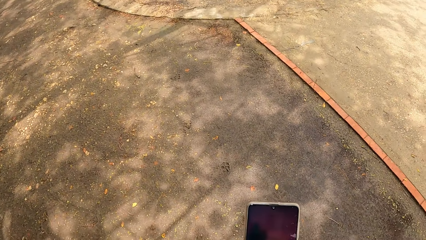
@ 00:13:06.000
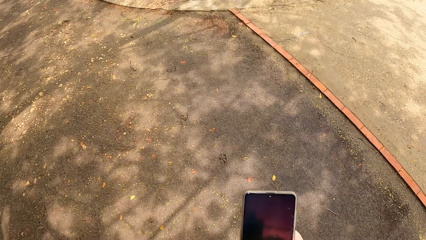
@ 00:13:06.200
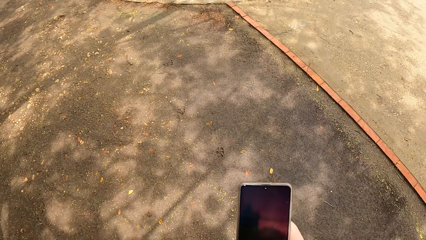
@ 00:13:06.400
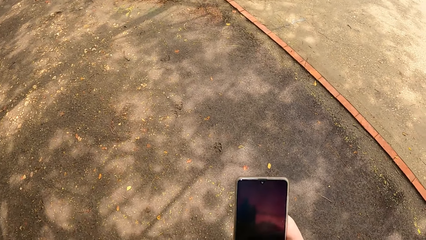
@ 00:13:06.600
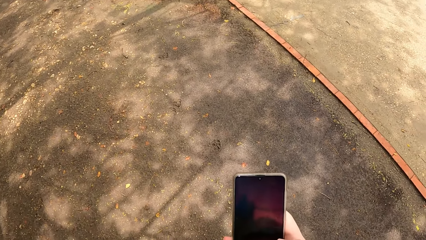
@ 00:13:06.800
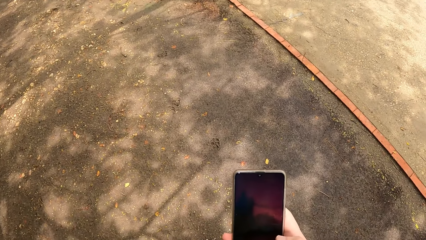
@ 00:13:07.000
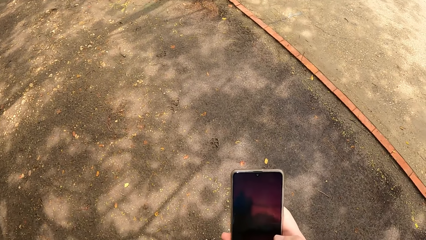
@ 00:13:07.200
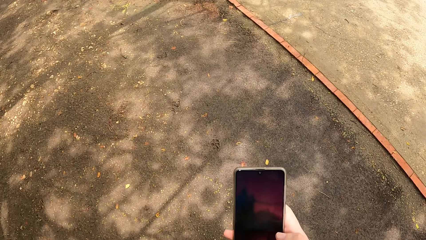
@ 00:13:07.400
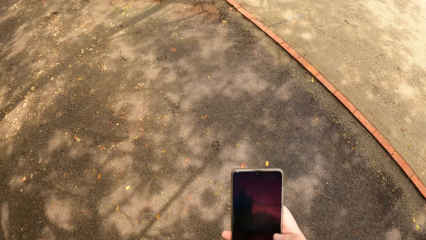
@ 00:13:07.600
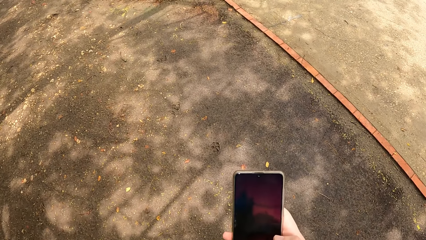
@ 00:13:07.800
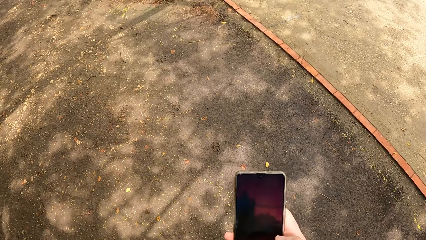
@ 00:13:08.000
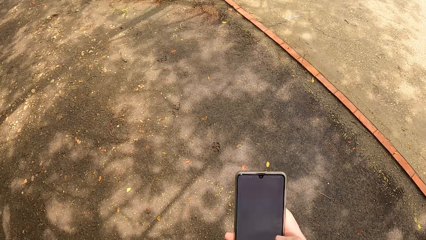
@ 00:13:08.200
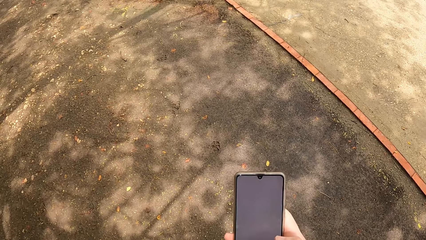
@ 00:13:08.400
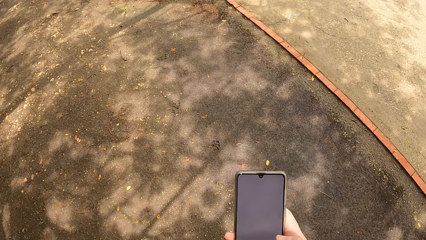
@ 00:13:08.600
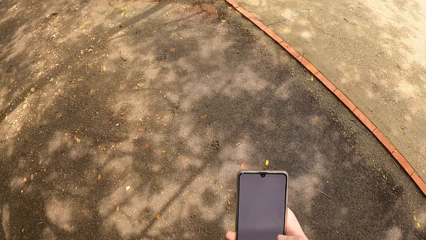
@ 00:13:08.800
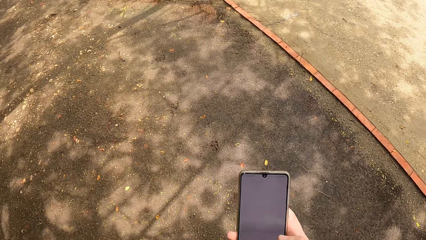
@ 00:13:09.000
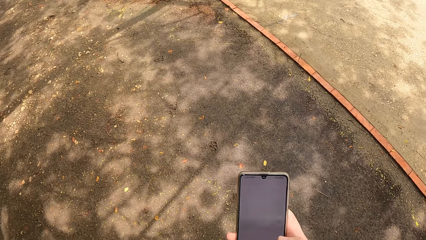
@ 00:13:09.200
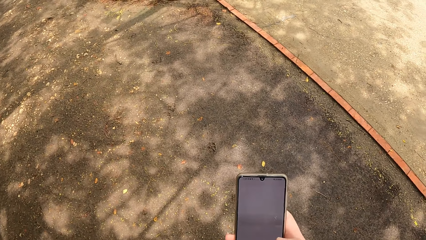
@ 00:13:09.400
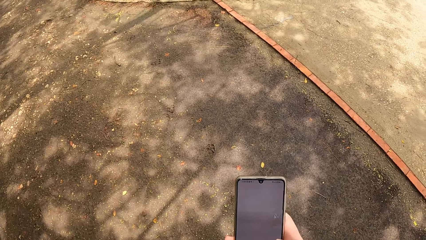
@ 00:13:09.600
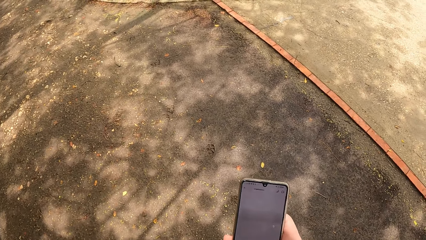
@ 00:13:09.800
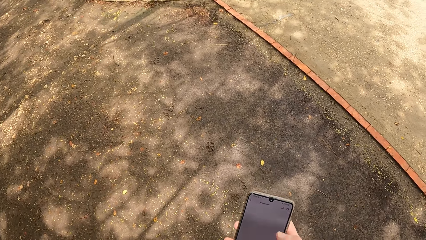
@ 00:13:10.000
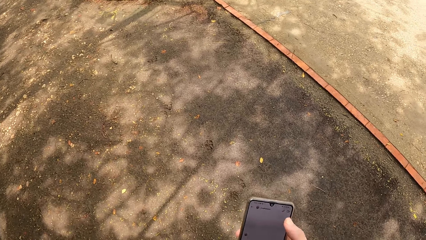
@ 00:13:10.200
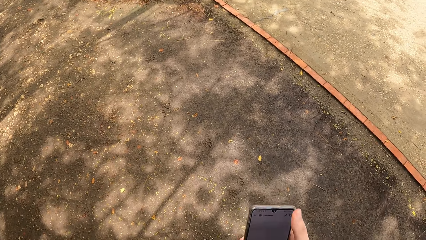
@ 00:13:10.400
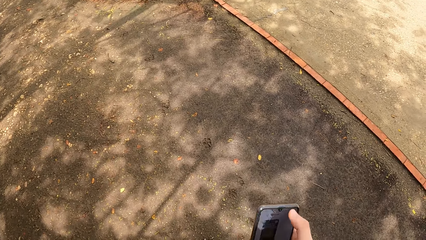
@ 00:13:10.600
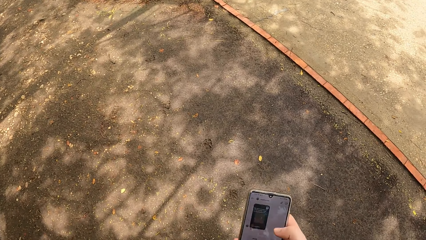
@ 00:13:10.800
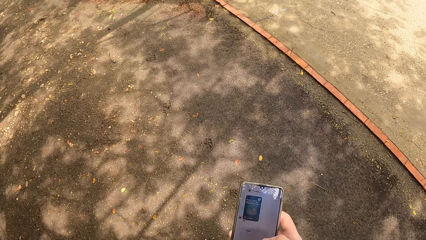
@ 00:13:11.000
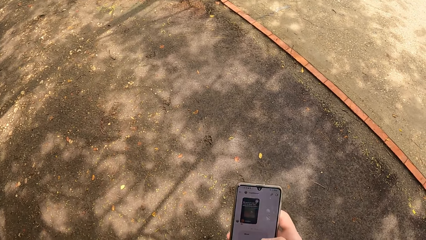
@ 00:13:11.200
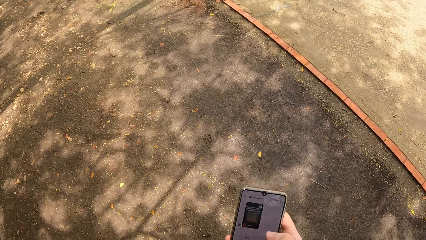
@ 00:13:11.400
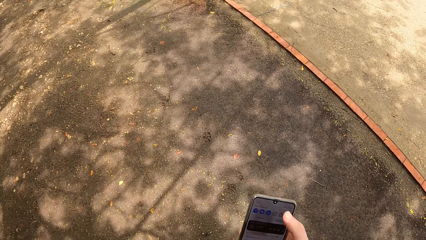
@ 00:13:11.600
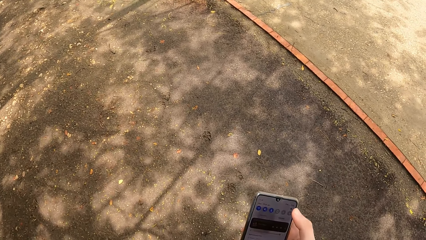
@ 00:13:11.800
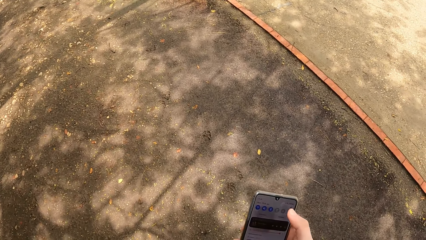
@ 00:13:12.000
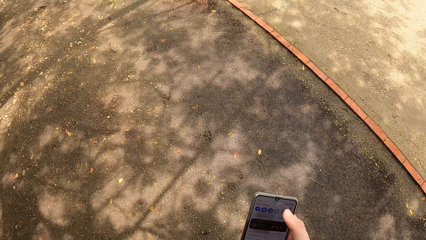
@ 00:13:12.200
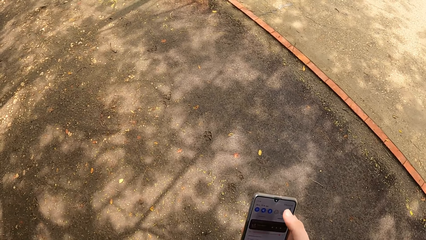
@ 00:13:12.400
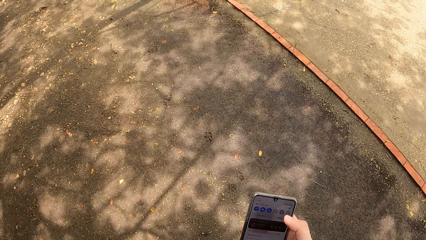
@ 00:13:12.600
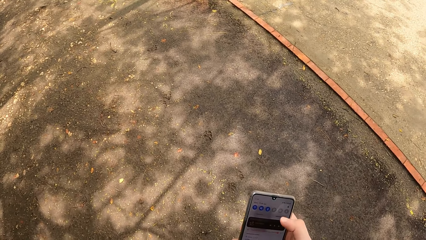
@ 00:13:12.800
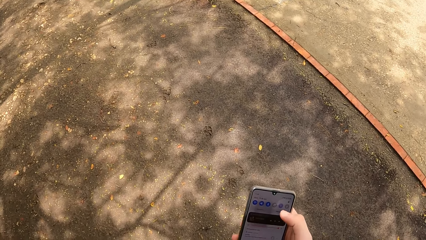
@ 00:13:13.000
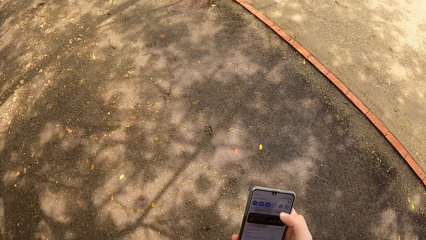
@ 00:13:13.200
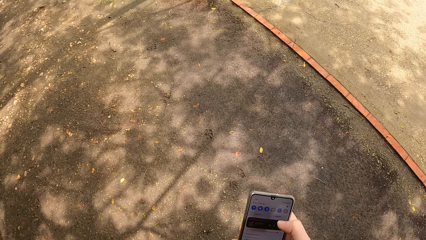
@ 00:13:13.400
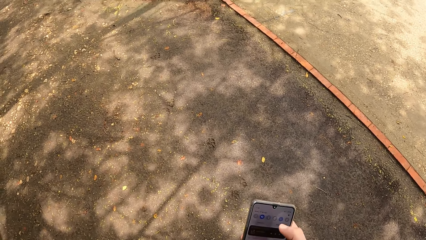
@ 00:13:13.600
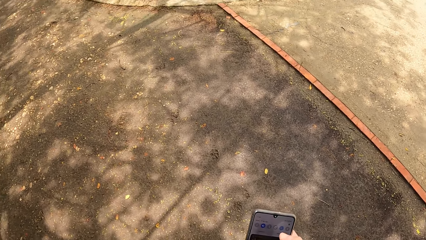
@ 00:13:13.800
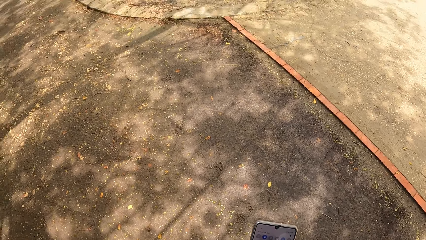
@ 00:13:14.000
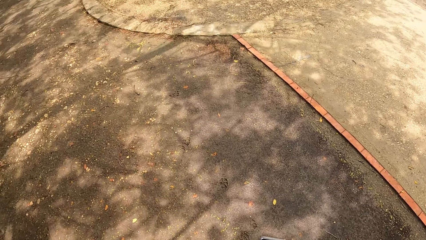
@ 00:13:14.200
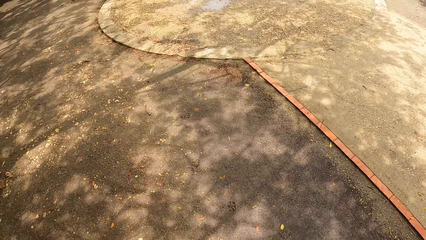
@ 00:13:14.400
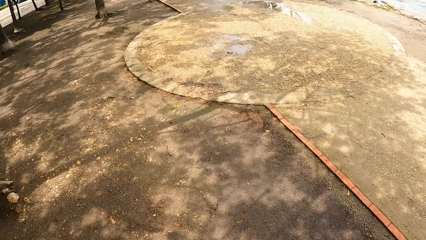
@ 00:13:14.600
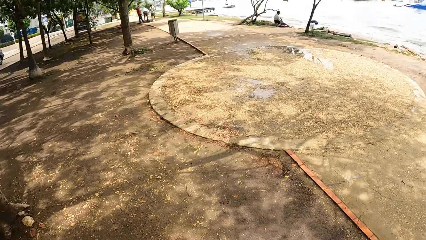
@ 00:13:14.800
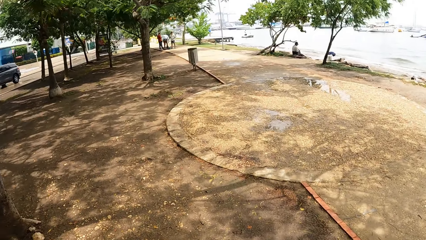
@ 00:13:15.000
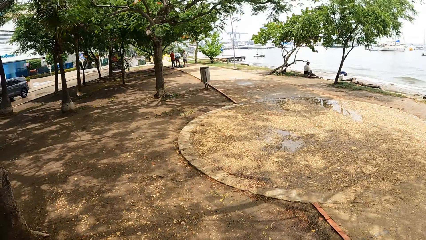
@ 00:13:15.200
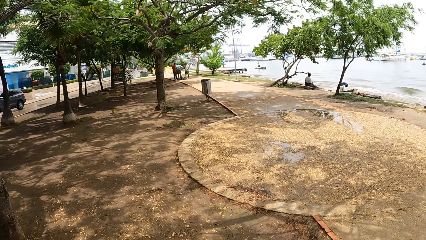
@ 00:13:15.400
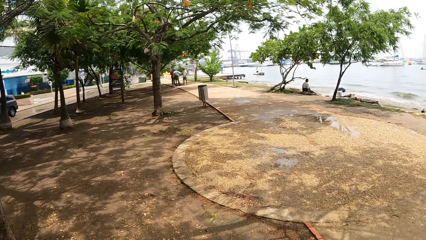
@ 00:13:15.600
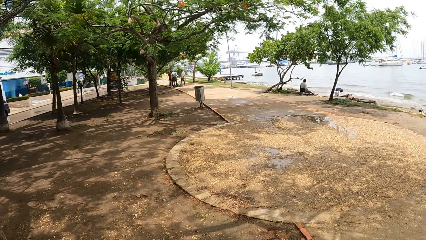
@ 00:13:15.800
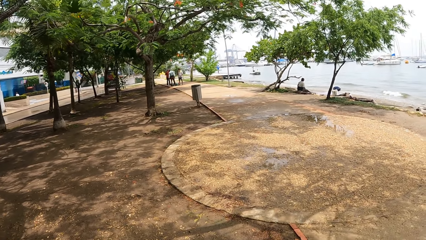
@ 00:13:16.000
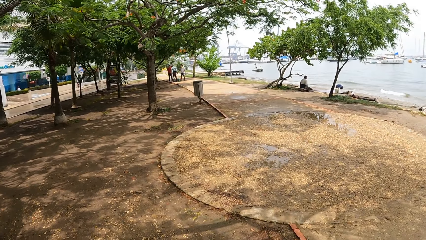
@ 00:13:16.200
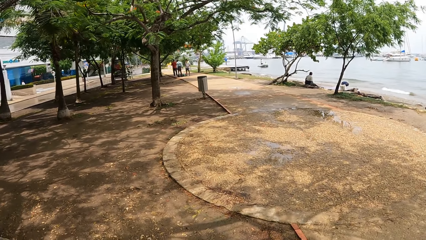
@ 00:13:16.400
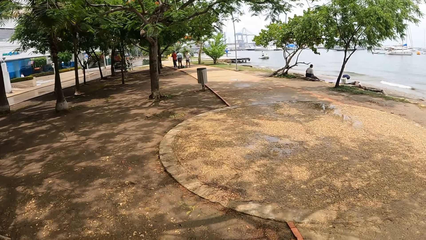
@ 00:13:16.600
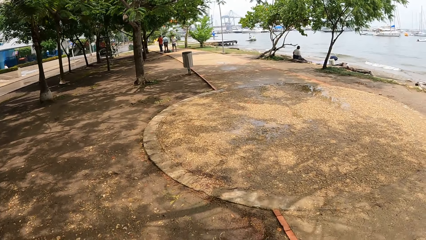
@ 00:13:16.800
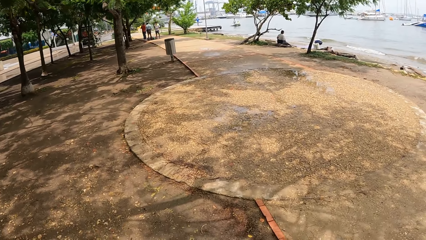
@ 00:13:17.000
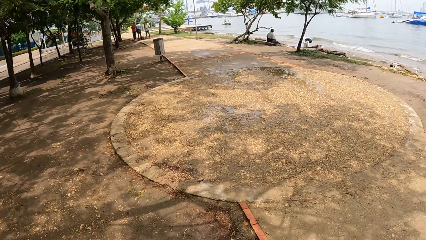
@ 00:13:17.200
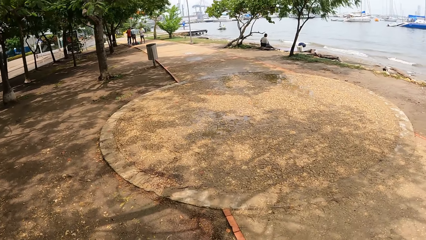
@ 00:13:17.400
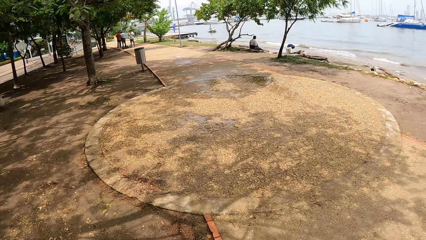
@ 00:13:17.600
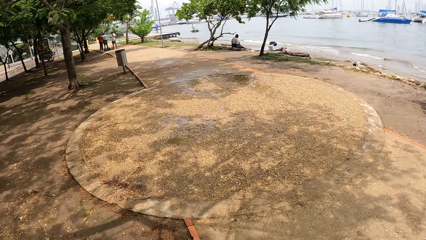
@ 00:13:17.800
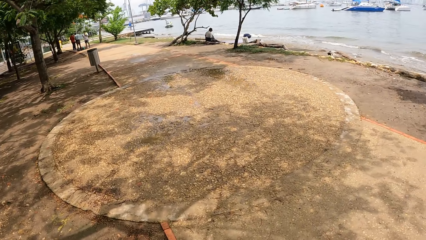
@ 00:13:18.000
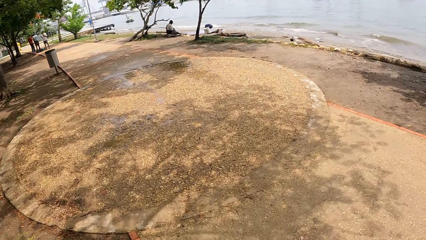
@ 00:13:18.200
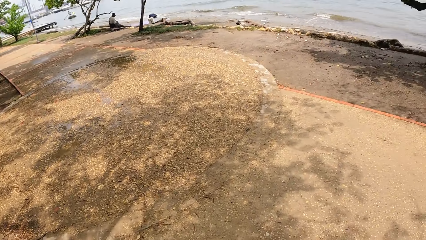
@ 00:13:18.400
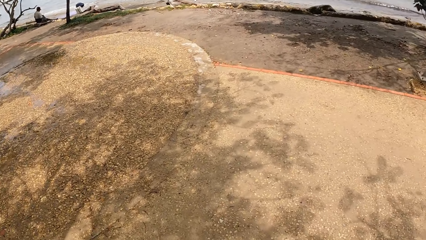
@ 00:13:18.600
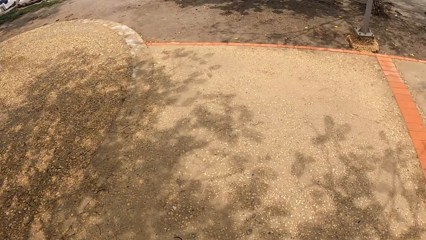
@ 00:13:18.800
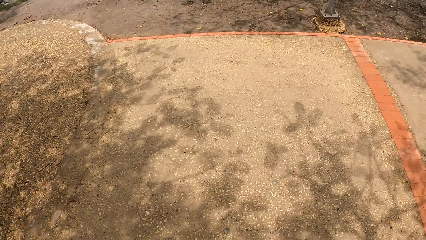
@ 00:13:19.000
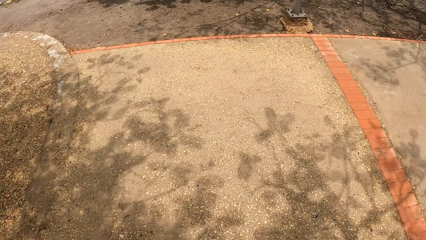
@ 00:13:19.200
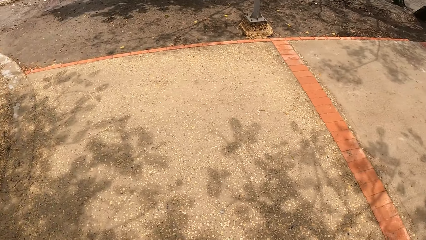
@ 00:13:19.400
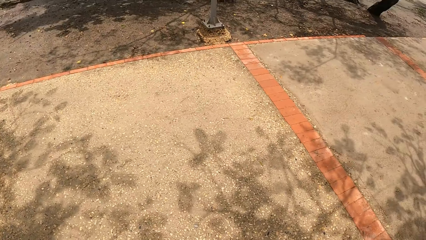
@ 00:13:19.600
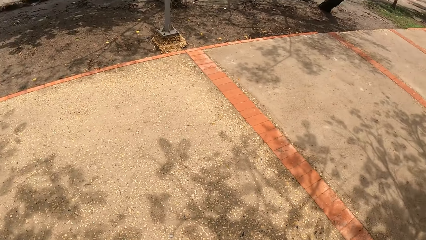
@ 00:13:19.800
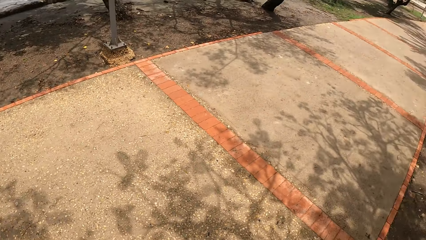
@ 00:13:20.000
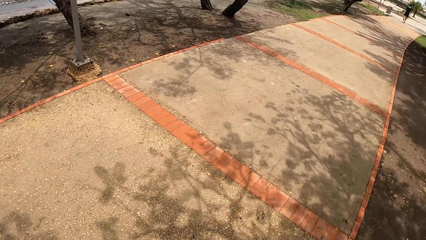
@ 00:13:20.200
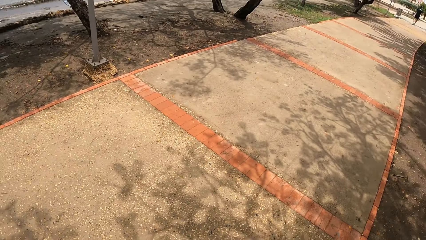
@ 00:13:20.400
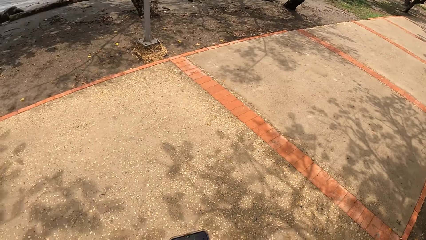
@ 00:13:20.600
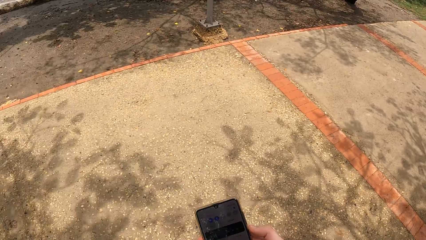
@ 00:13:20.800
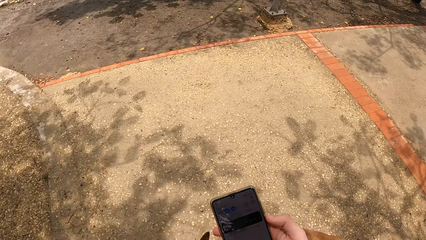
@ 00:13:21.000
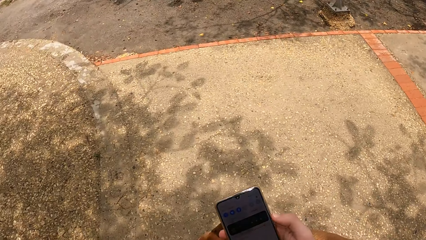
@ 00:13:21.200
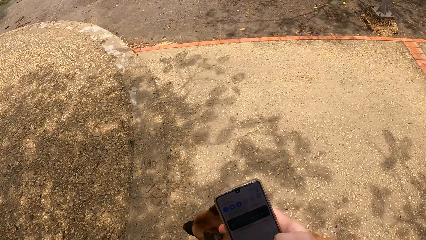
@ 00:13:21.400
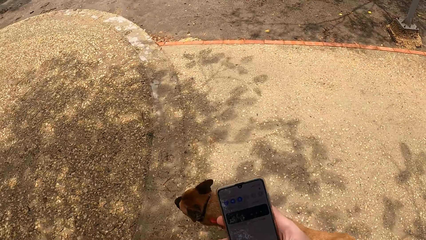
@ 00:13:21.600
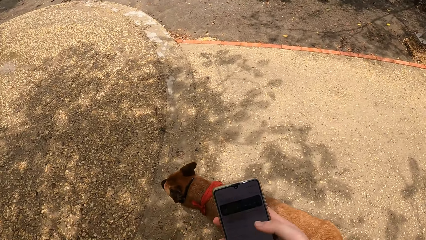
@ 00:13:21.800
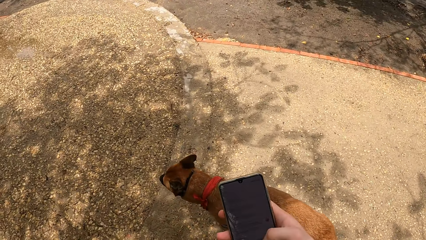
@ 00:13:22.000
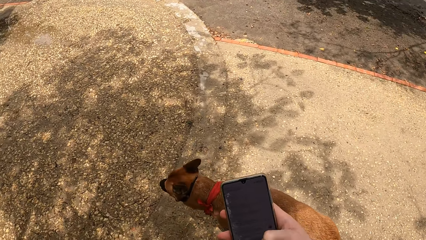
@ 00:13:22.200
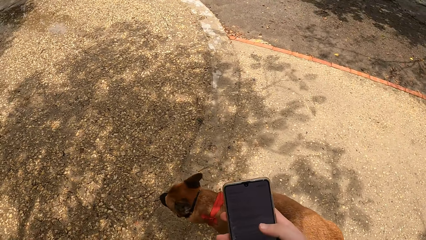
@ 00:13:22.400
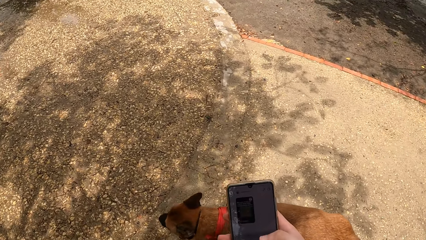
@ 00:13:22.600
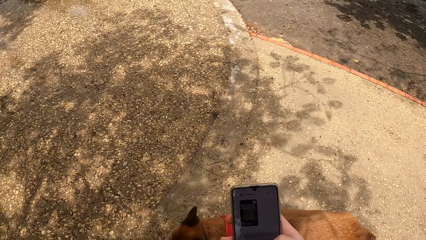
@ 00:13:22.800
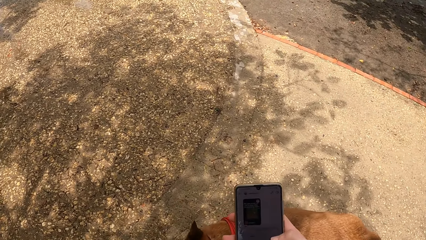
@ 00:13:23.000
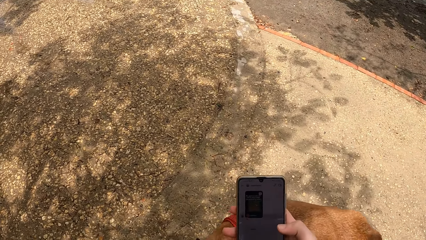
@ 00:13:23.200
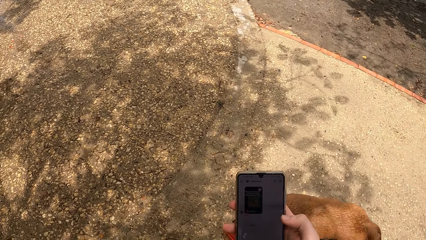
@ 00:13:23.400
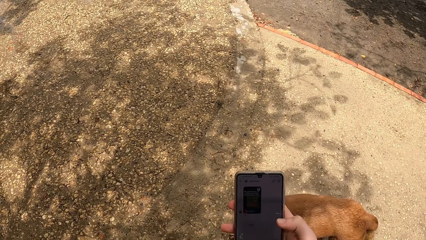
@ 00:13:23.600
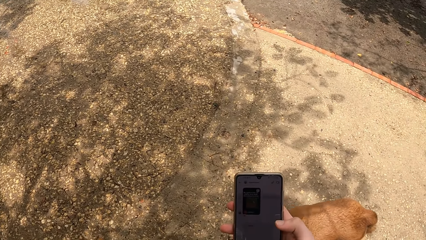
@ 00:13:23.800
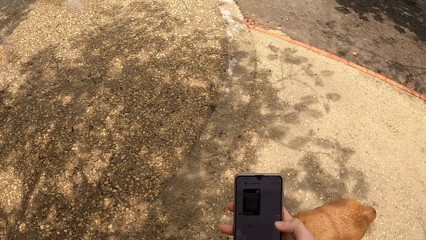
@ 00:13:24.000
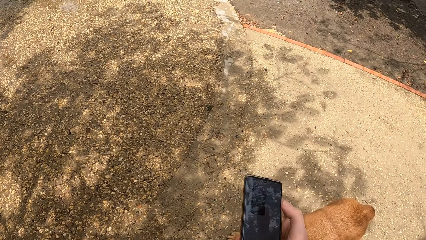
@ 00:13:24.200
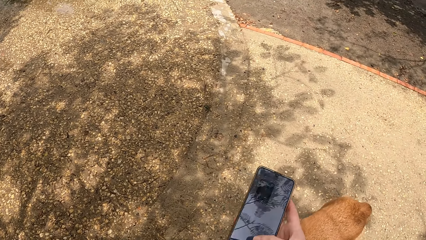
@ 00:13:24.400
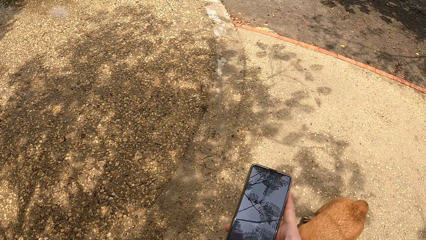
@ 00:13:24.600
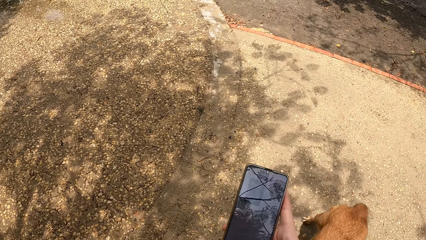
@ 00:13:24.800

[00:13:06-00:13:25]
The camera wearer operates a phone. They look around. They move around. They operate the phone.
